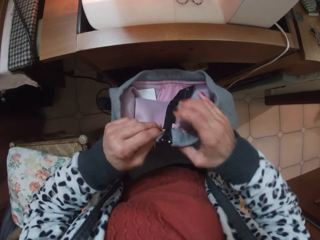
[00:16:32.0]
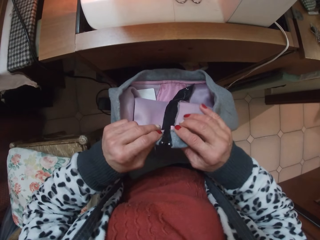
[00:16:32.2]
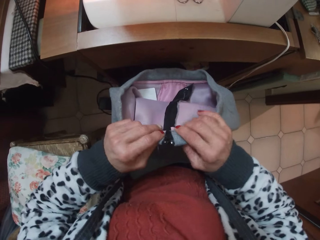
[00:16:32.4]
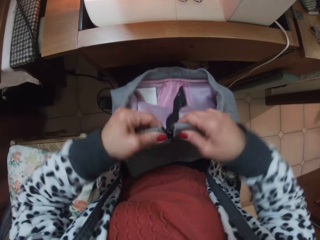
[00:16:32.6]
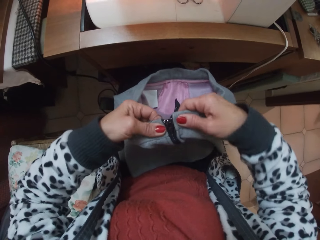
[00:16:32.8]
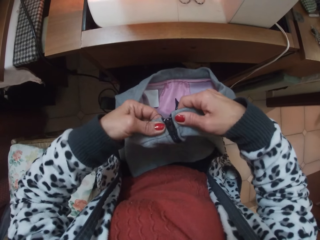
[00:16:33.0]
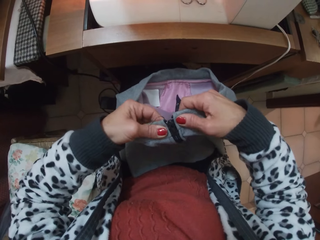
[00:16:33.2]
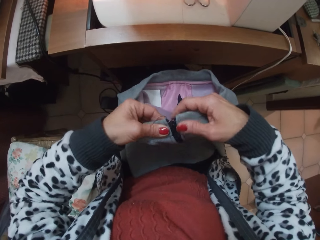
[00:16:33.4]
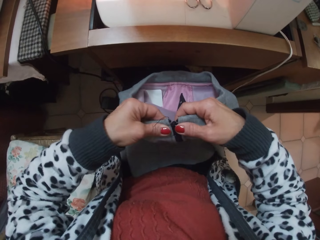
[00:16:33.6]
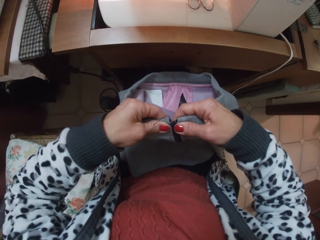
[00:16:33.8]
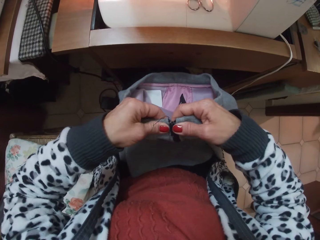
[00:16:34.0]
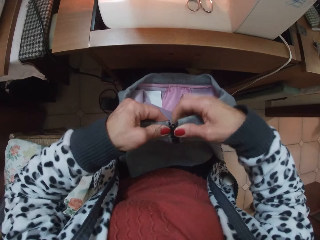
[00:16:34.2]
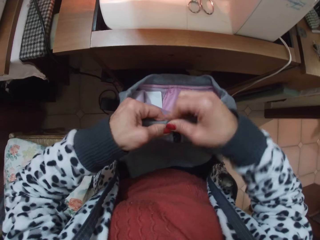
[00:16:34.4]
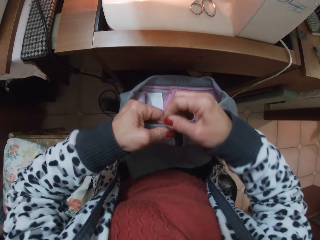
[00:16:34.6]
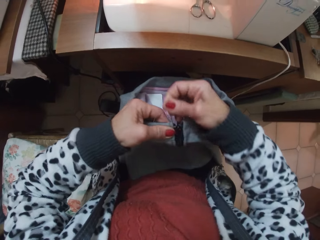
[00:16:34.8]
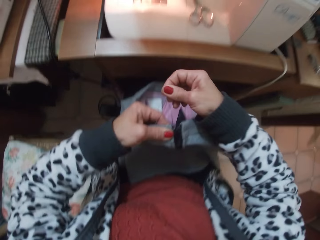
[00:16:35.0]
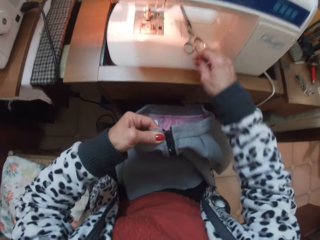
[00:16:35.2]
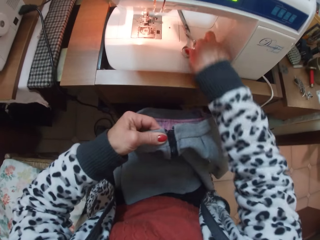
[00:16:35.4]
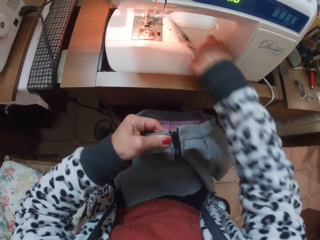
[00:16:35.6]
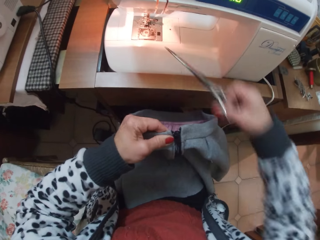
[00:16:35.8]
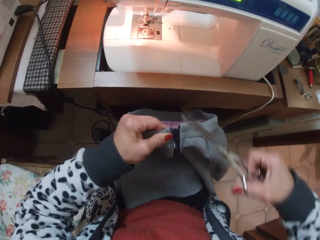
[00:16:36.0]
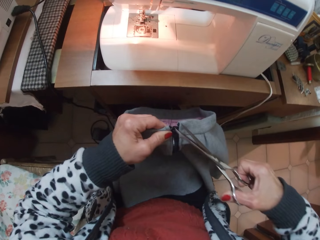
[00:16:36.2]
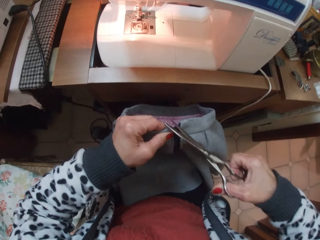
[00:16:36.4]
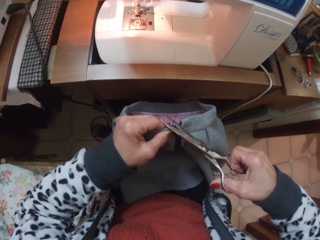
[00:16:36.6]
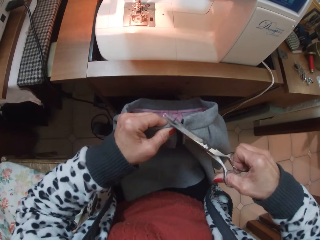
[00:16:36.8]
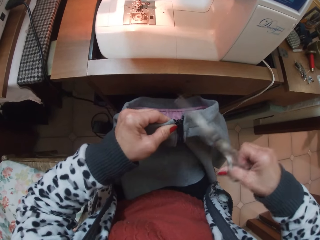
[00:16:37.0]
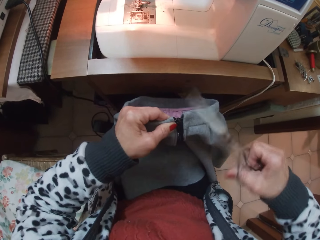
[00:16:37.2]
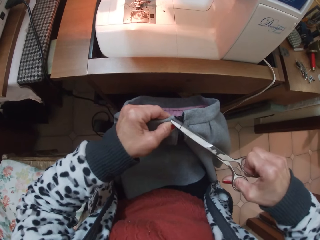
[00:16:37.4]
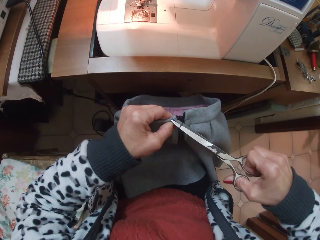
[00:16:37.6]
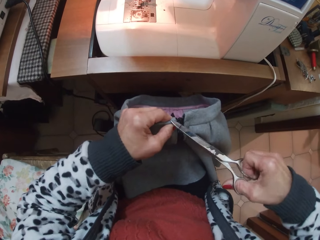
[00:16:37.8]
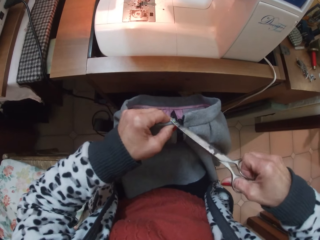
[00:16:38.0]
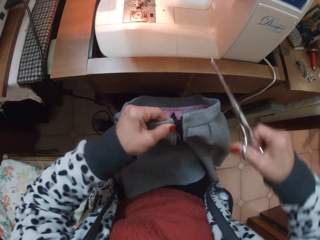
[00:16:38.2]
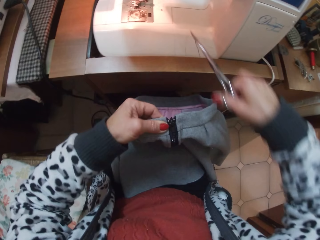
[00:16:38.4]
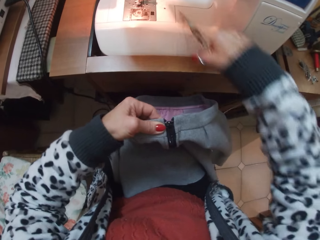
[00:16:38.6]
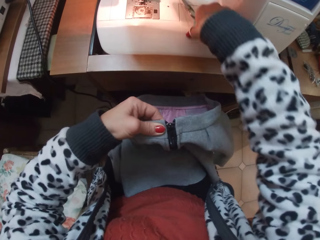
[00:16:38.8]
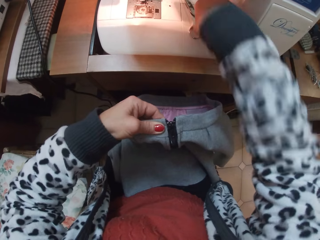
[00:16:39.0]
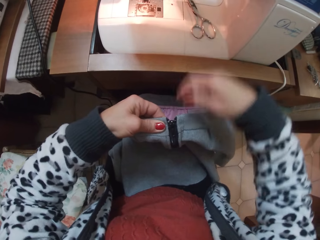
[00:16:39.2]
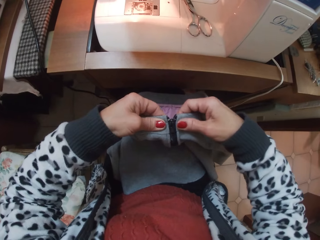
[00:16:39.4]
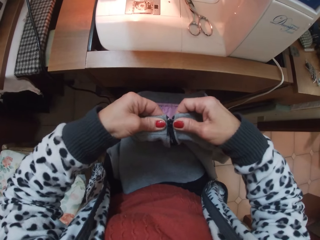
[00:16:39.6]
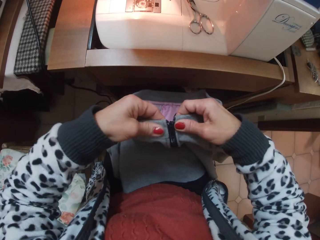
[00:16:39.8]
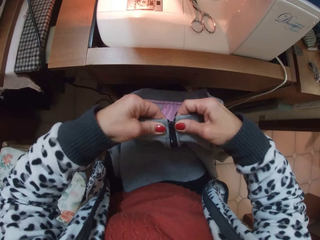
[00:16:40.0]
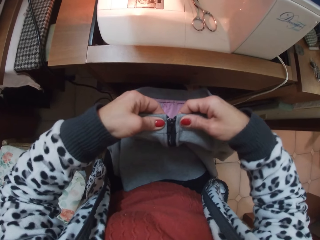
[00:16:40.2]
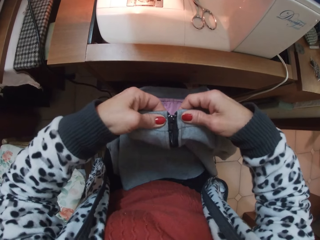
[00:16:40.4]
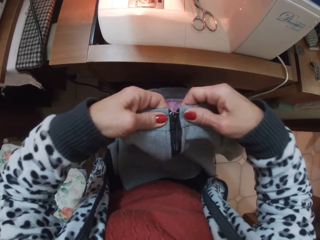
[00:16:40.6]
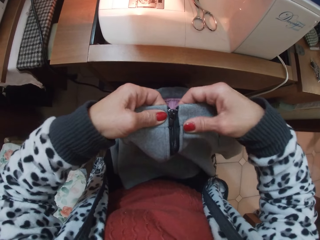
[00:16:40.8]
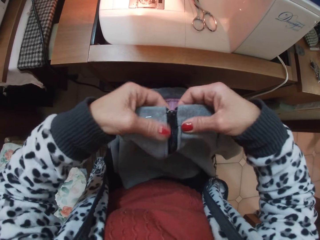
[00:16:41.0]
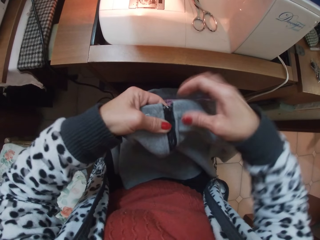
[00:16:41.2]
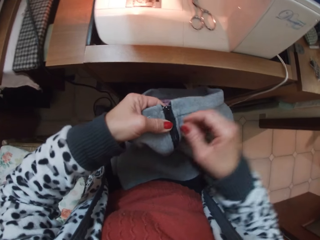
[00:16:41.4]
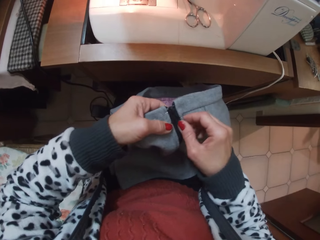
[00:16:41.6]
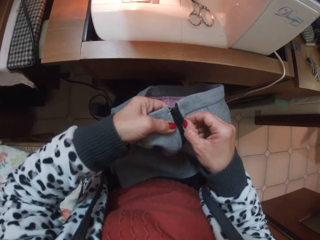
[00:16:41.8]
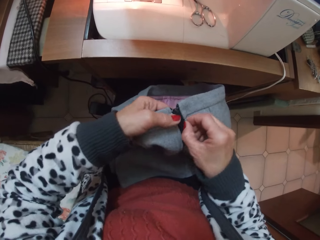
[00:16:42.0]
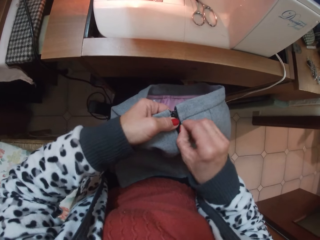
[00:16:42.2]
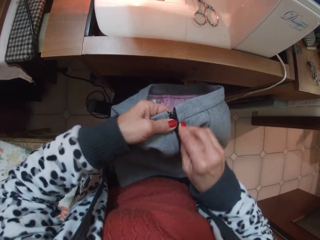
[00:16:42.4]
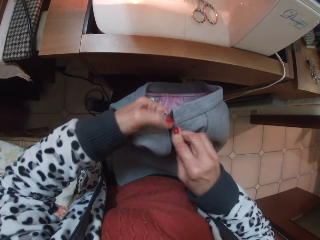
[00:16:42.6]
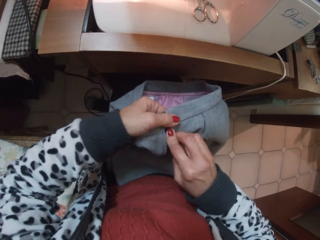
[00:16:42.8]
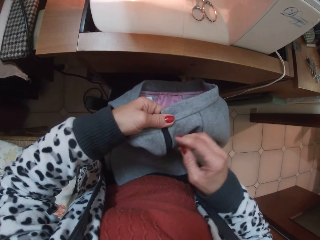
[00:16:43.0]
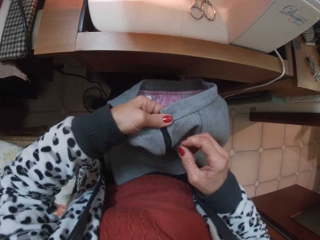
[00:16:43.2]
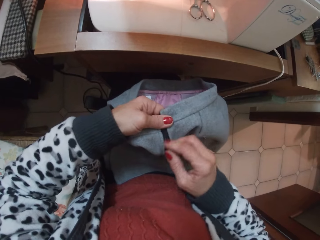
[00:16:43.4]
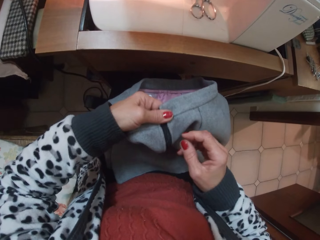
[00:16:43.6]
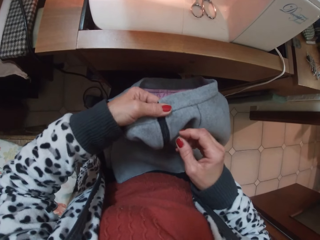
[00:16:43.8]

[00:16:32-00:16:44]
The camera wearer holds a thread from the cloth. They pick up the scissors from the machine. They cut a thread on the skirt band with the scissors. They return the scissors on the machine. They adjust the skirt and the zip, and inspect the cloth.

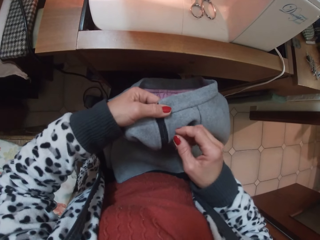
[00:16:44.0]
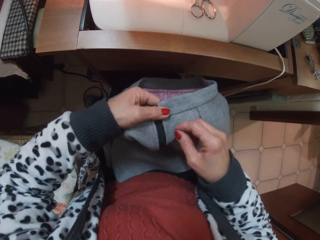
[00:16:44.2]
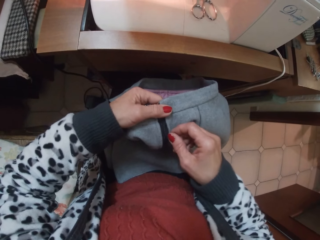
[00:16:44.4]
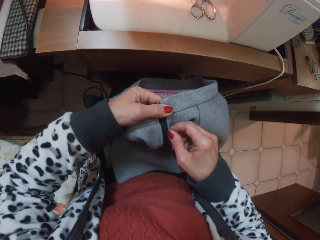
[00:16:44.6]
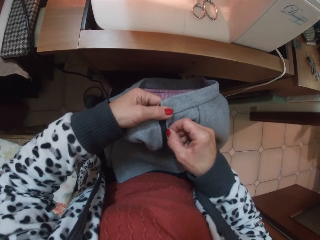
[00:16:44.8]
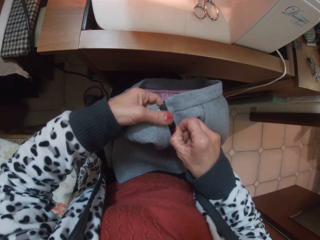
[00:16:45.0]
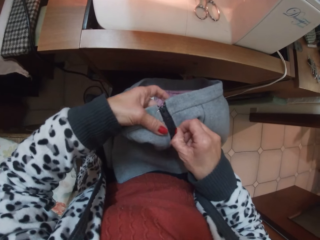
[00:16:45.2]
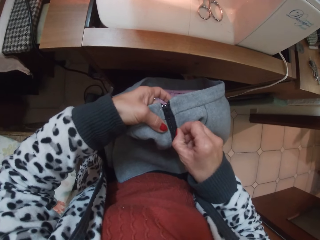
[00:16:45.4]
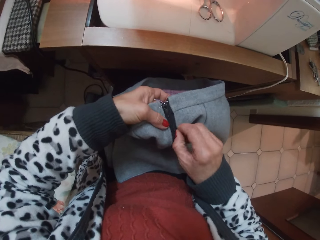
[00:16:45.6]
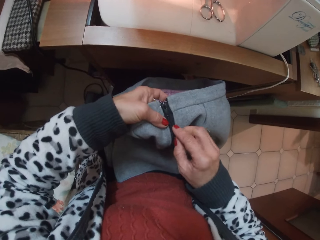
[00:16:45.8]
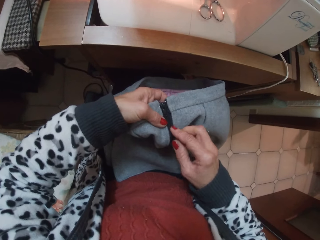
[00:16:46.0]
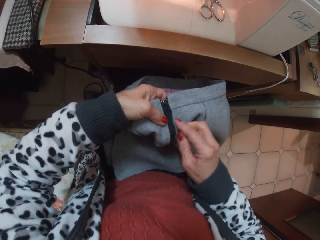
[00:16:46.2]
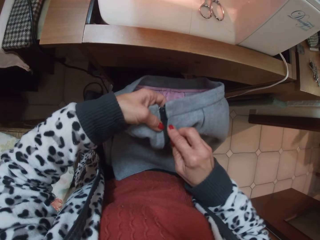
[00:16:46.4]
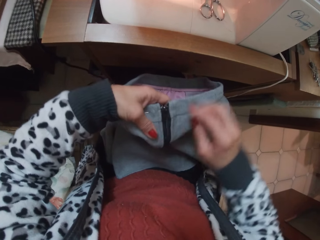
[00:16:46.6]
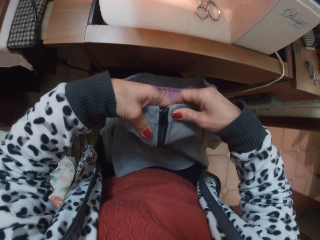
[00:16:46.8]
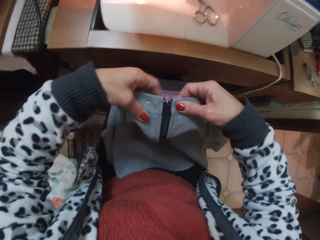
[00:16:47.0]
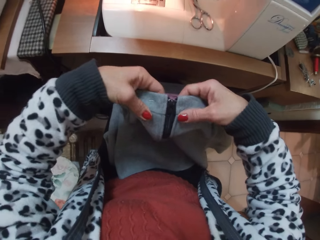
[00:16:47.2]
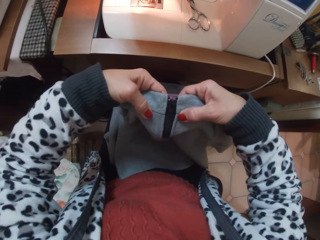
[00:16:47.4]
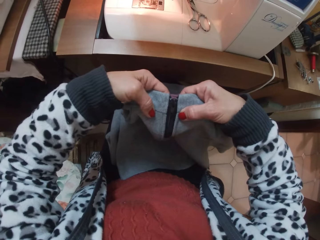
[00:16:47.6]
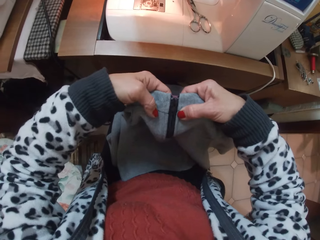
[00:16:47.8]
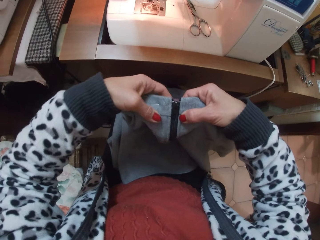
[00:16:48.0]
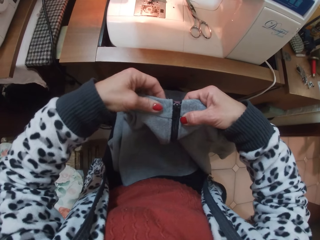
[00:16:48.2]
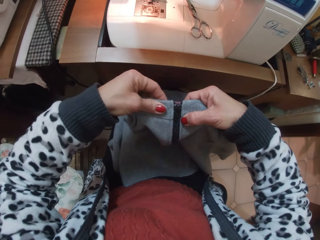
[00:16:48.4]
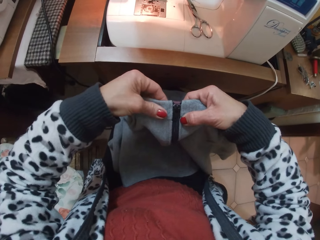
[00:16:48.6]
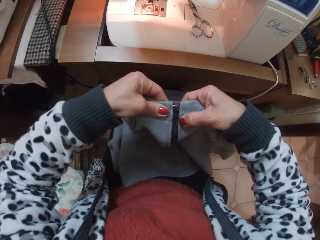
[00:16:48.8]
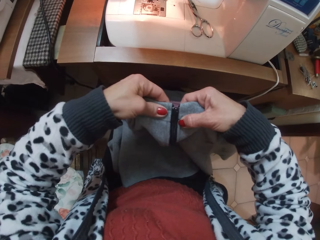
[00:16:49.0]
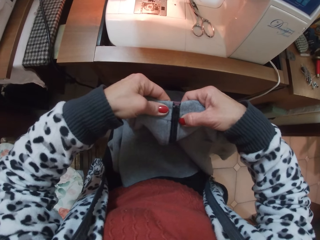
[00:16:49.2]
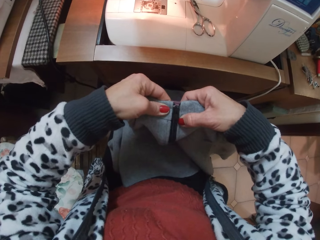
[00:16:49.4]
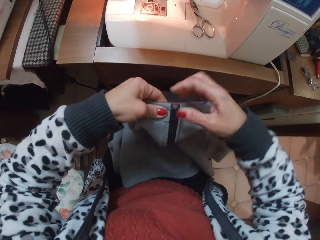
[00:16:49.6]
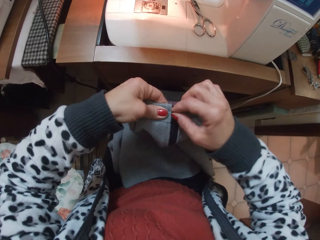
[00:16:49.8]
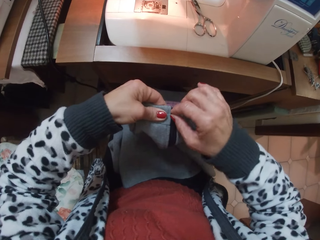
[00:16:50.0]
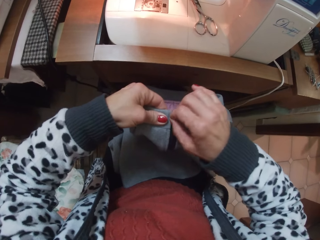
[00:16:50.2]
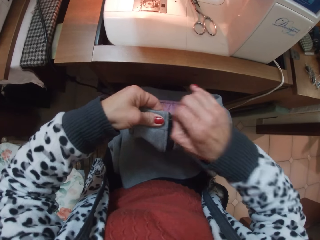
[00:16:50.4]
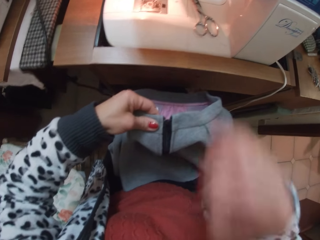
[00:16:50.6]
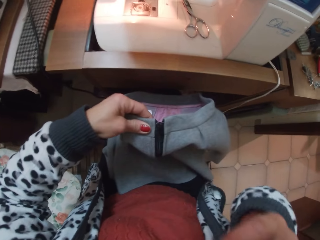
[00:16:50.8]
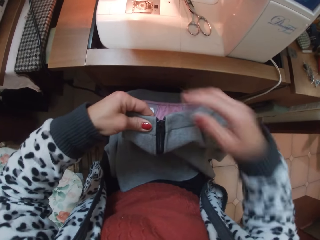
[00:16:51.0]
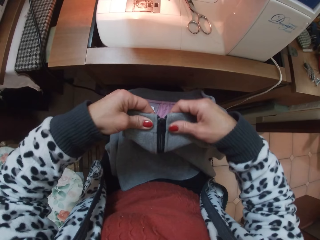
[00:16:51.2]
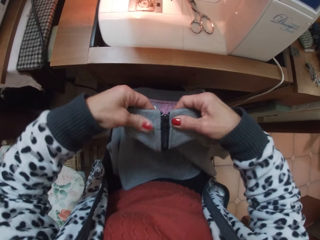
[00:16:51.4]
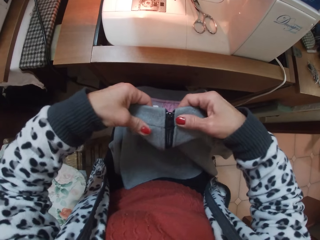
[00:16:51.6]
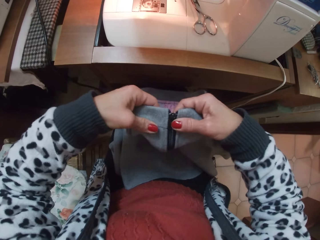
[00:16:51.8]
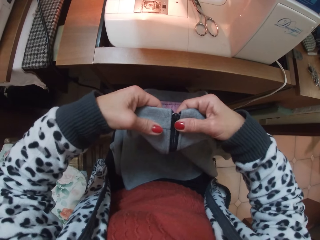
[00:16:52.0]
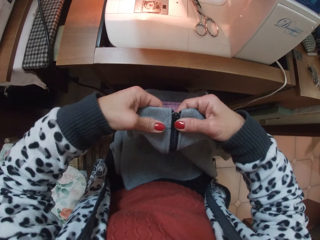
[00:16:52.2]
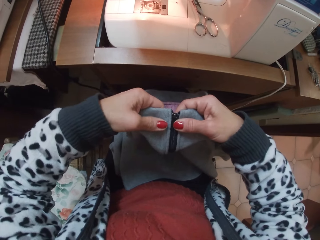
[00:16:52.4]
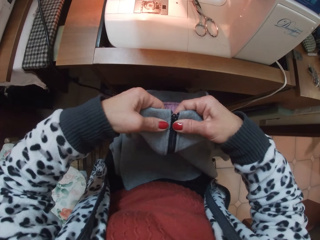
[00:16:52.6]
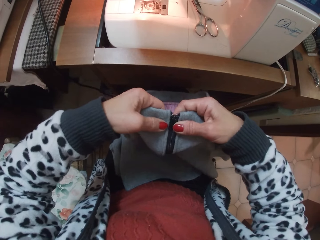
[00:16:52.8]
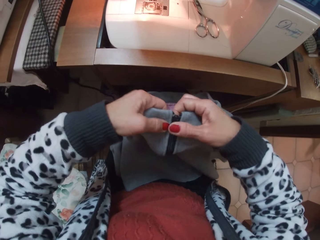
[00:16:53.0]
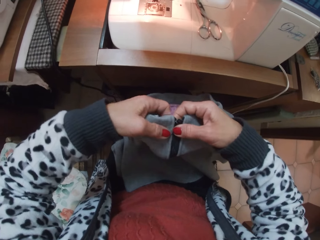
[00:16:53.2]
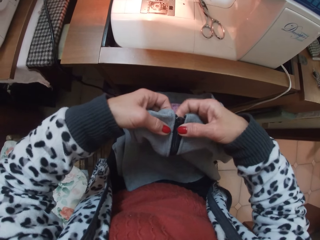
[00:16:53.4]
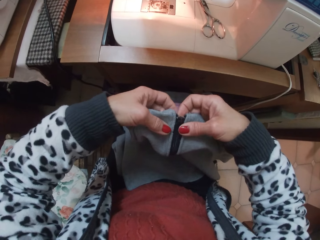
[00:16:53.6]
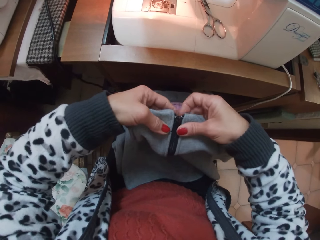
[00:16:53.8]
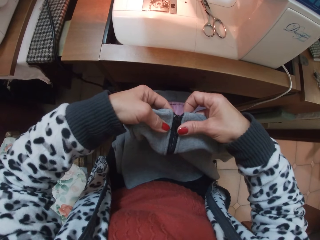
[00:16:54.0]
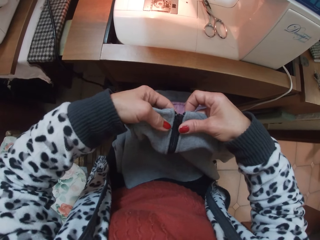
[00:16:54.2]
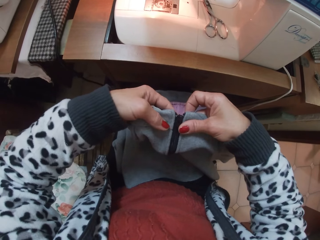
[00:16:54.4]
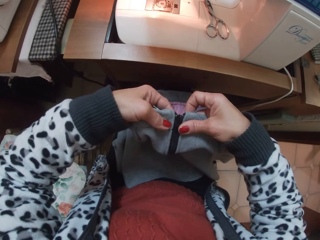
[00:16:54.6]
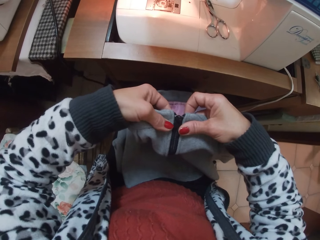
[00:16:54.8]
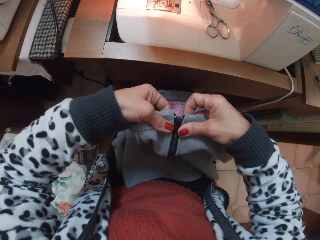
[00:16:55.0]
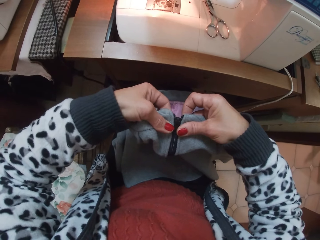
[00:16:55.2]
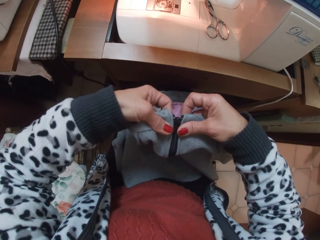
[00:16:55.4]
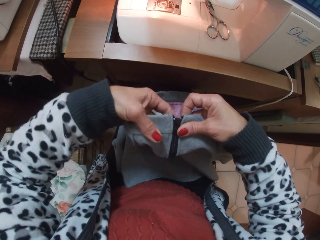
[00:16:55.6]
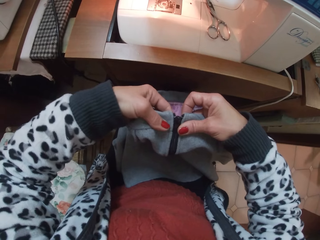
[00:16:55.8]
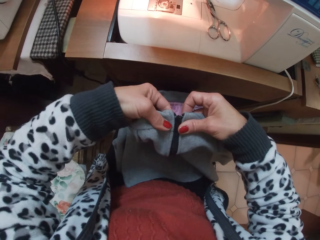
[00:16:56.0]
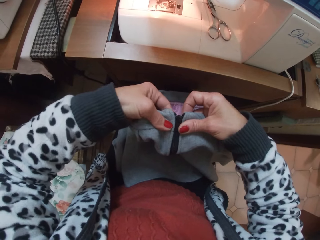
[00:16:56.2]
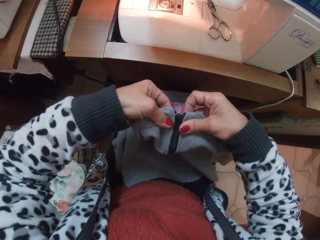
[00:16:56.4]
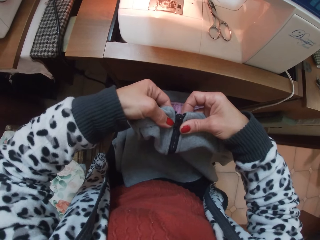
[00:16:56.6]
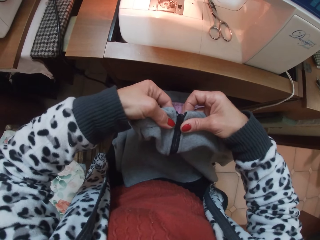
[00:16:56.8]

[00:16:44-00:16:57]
The camera wearer removes a pin from the band of the skirt and puts the pin in her mouth.
